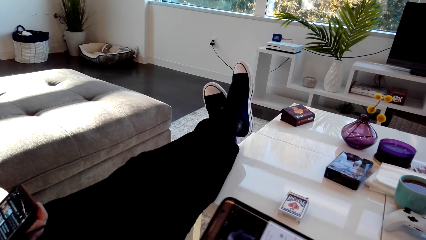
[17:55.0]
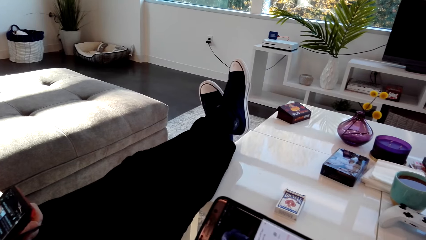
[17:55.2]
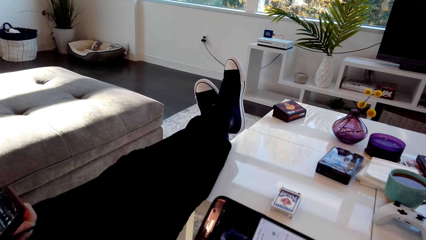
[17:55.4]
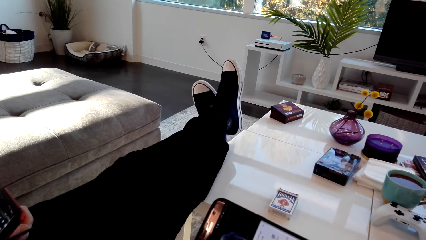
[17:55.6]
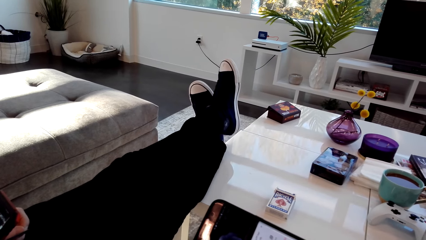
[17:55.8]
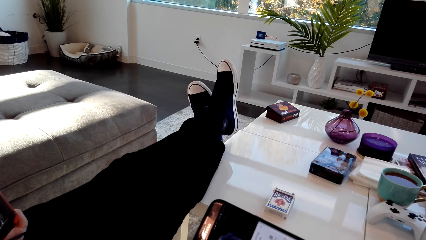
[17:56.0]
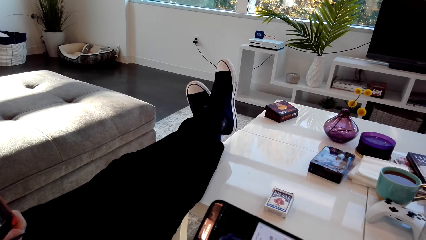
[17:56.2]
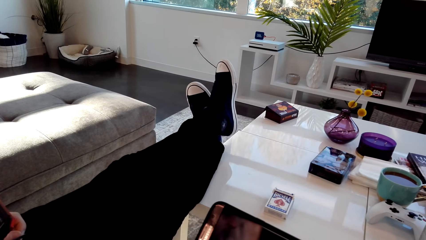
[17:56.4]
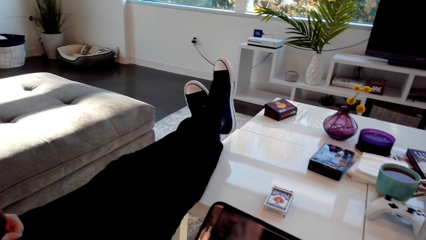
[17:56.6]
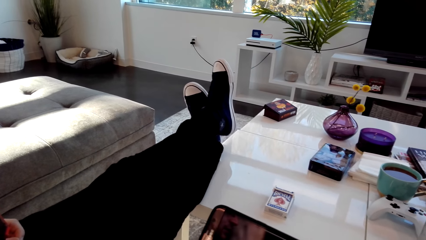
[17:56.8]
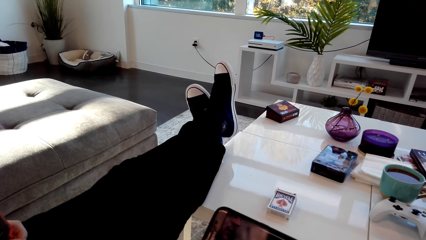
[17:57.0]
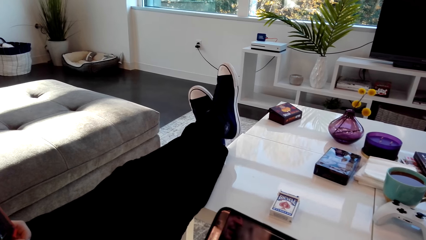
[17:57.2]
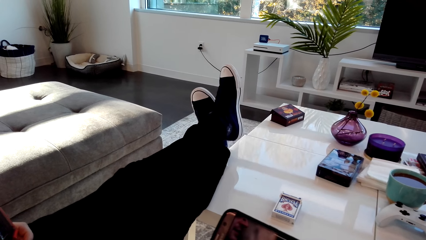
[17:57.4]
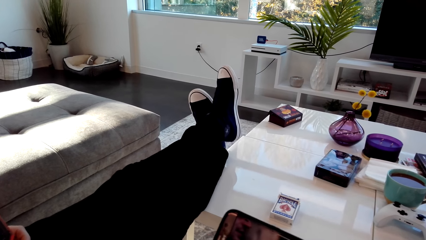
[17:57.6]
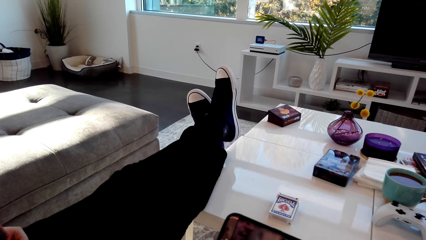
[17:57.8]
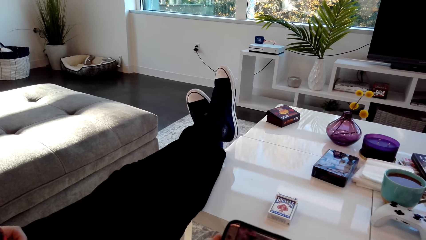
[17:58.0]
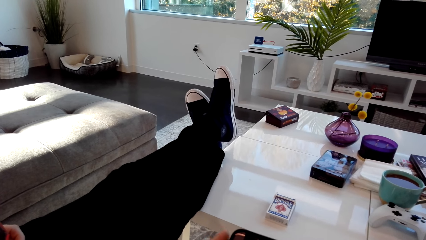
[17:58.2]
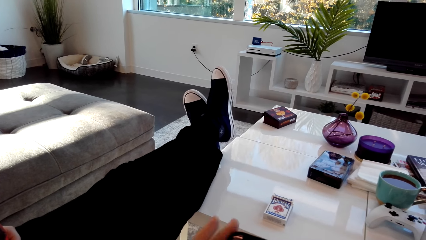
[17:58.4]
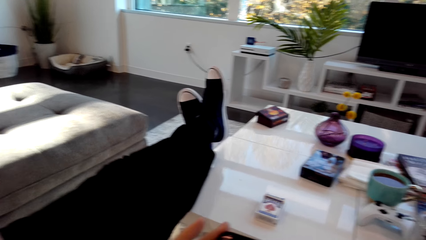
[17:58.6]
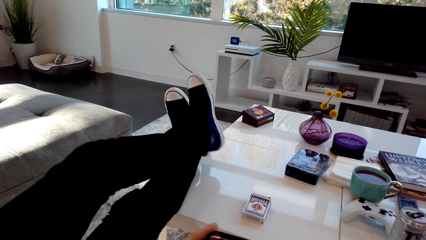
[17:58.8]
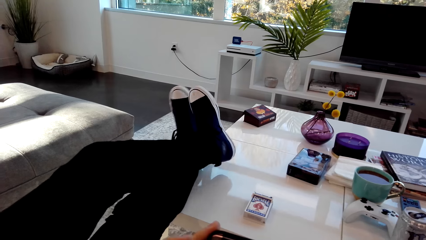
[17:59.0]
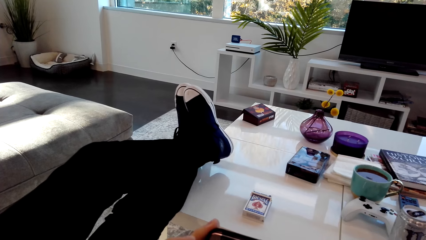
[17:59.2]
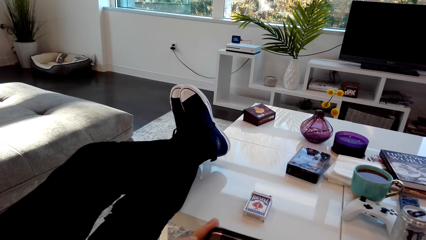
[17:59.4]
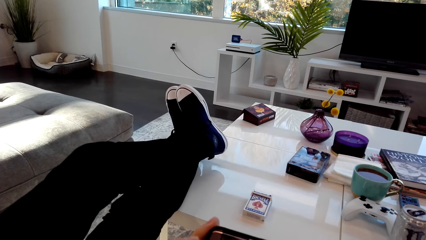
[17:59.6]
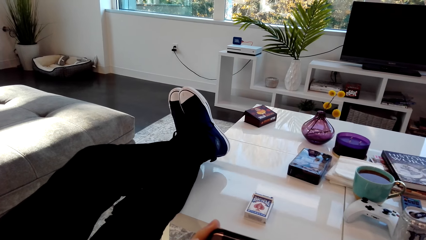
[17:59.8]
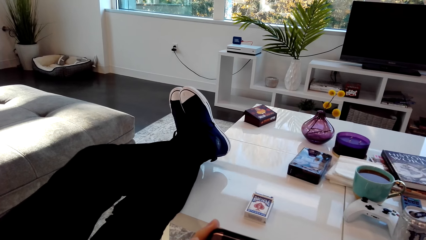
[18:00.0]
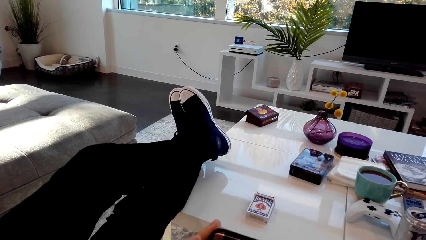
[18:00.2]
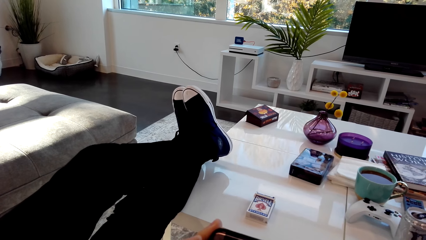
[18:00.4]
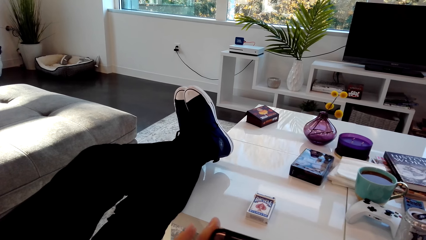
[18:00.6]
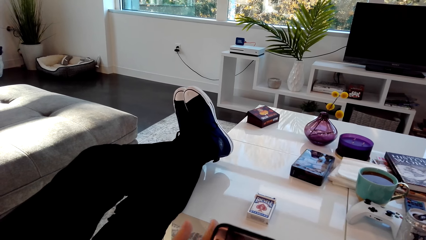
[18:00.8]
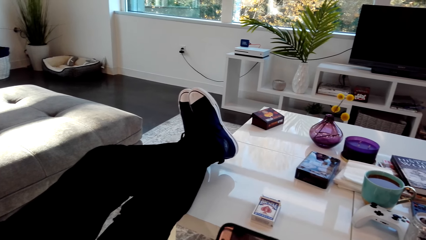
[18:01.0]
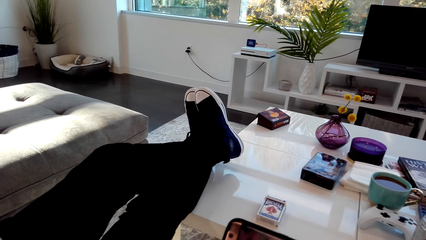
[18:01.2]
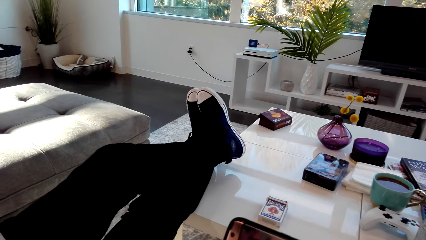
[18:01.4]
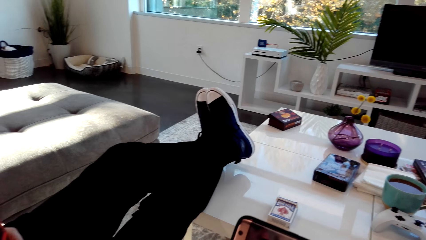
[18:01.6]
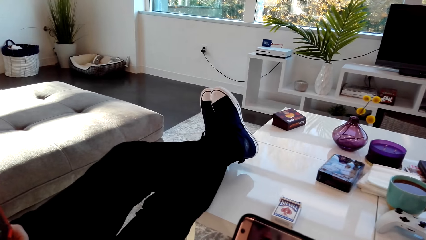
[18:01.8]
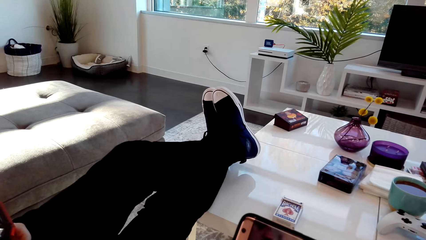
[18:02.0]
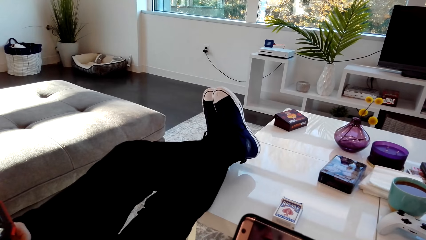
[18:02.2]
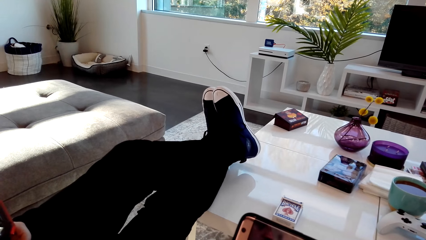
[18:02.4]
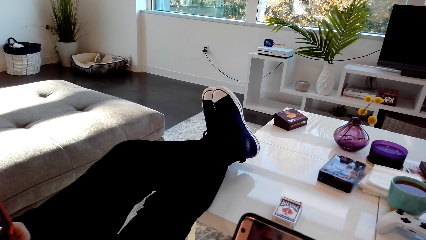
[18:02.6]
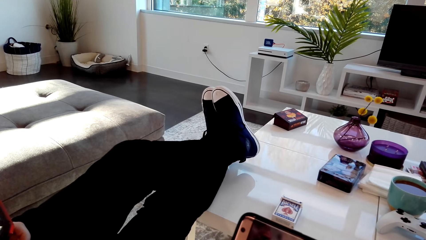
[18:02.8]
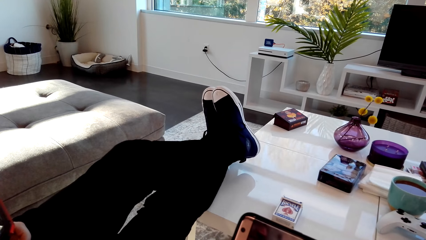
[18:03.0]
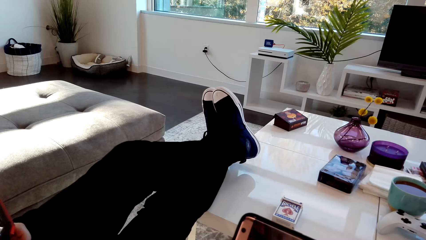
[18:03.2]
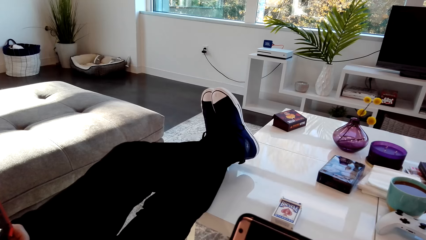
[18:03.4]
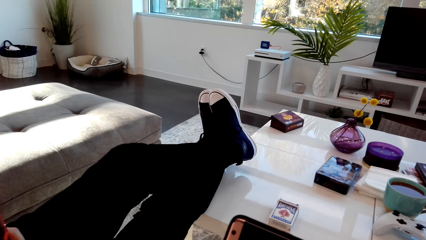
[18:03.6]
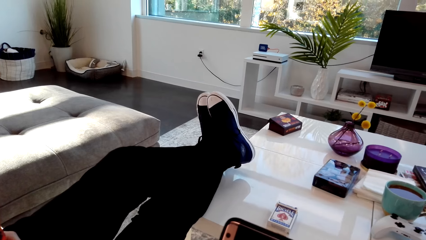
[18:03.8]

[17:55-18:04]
A person moves his legs on the table.

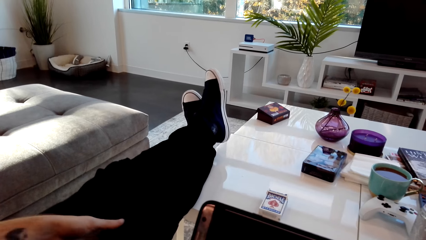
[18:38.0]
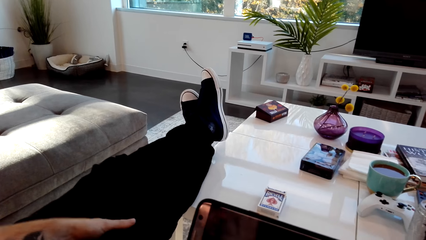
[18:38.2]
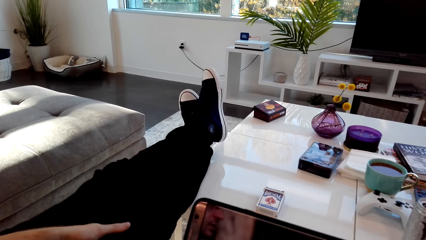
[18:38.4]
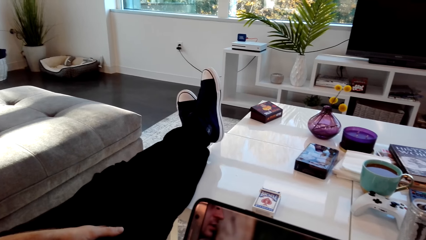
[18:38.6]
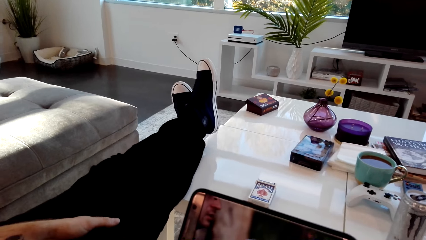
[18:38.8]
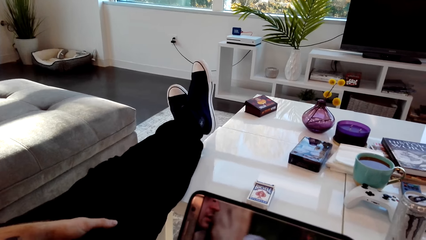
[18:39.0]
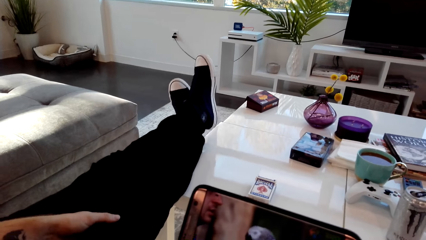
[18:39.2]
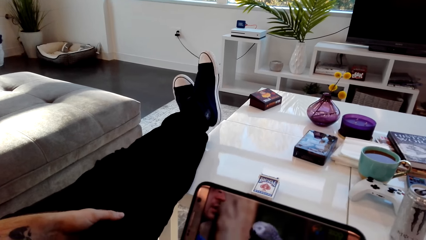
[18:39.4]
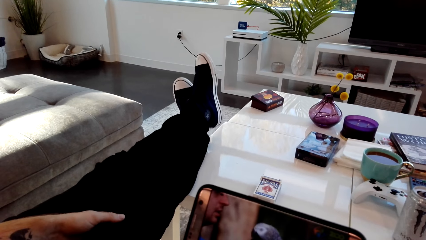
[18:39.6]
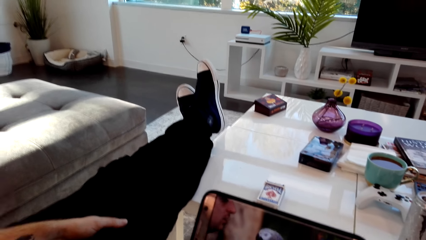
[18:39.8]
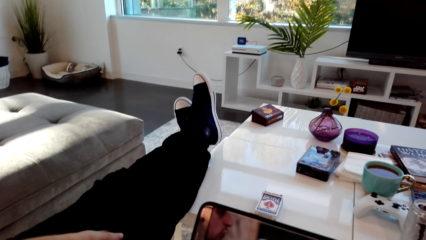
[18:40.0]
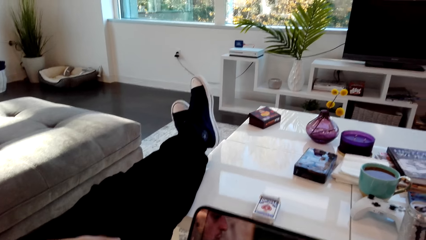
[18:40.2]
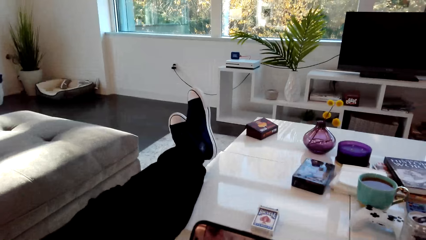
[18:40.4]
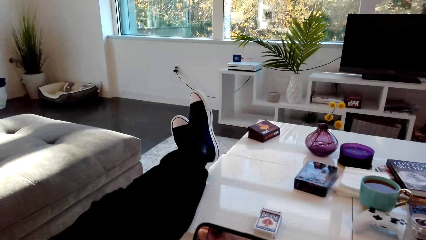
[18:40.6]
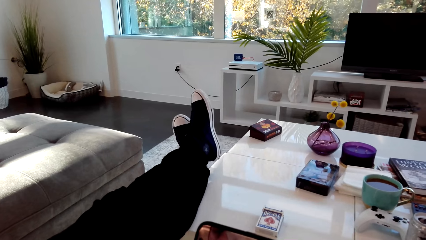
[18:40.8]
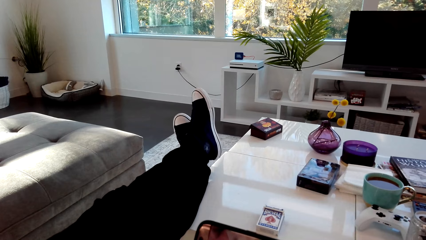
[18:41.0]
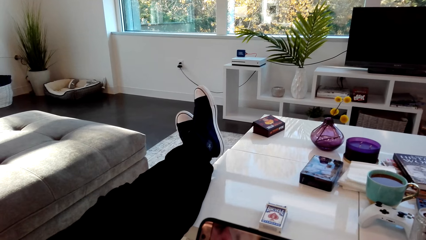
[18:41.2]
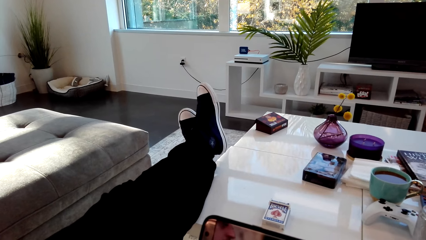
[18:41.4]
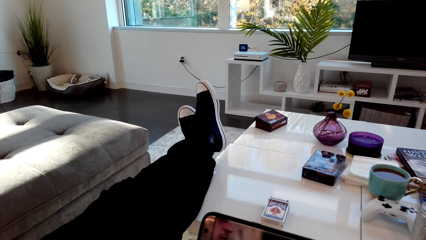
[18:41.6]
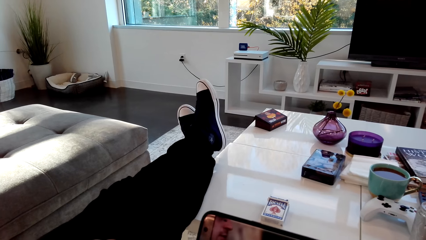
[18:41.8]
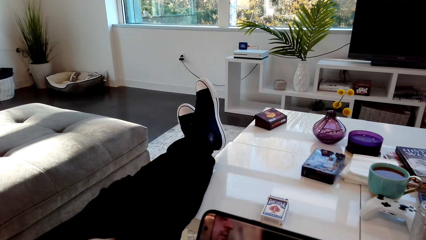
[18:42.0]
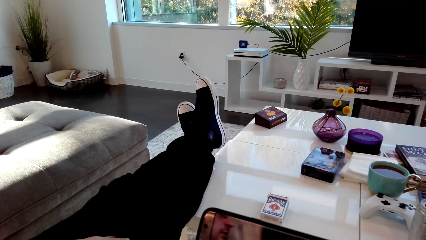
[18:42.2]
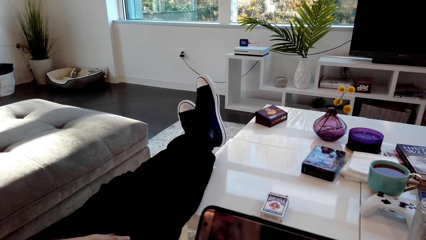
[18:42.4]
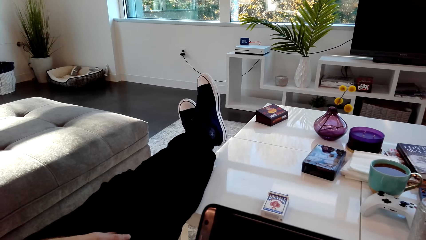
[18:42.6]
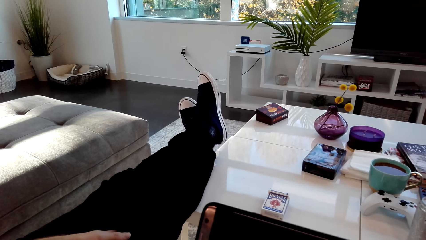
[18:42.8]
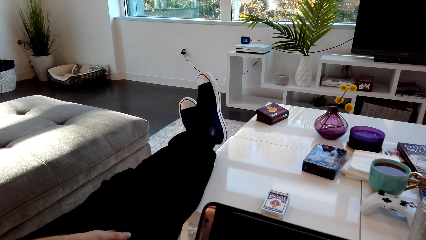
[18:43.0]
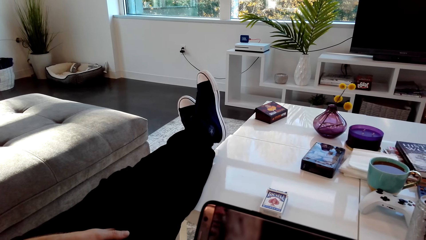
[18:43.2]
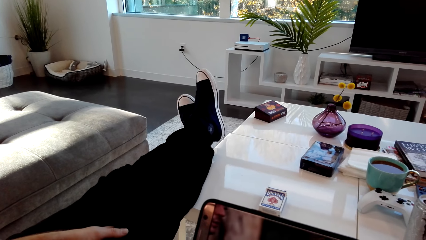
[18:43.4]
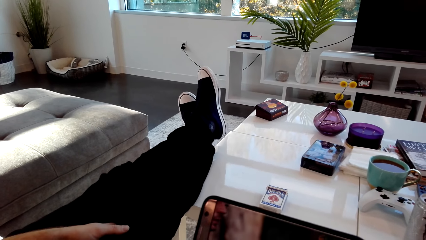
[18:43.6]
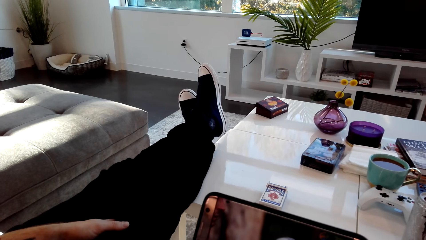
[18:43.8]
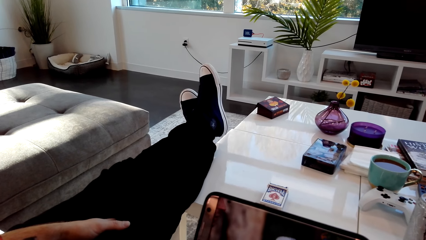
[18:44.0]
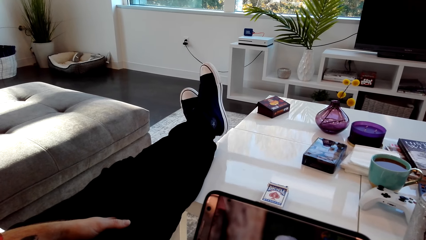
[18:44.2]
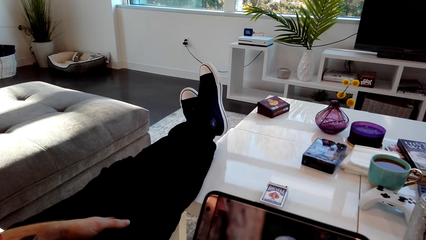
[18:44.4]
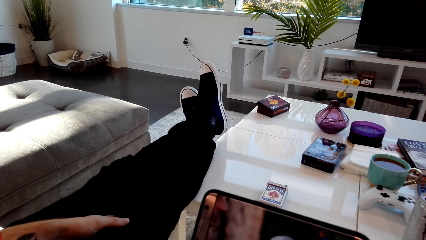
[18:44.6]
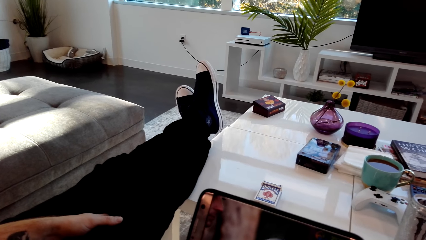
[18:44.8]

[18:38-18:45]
The camera wearer converses with a man.
